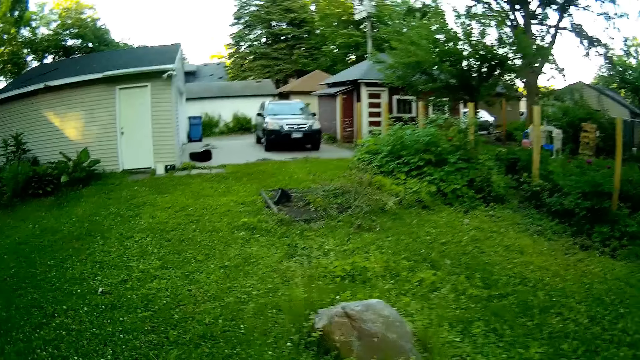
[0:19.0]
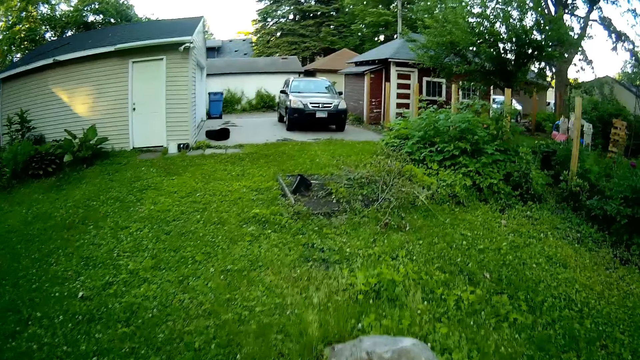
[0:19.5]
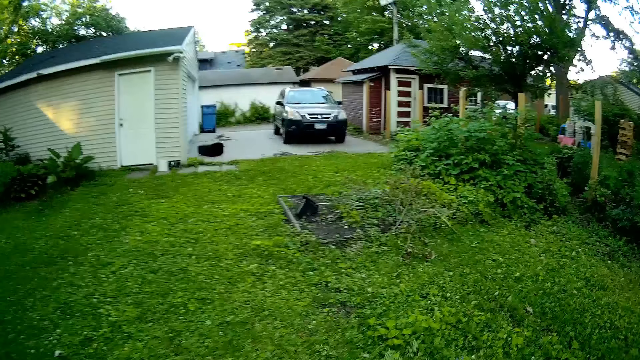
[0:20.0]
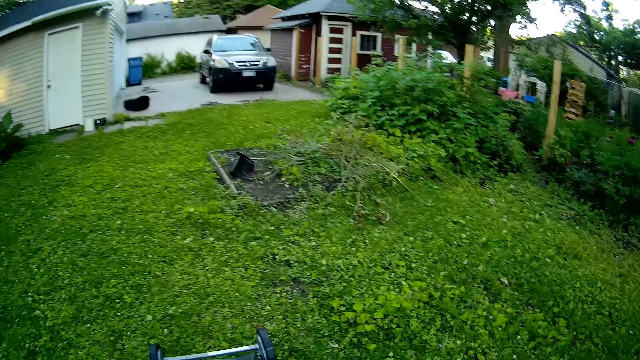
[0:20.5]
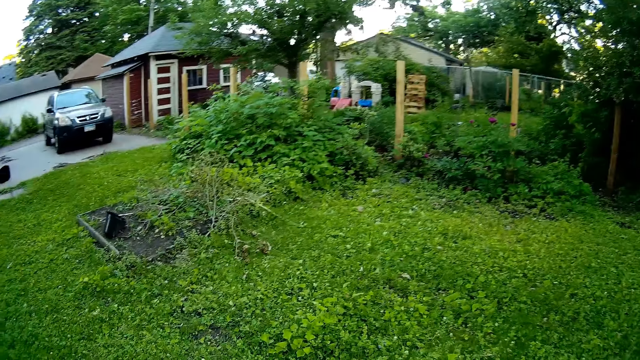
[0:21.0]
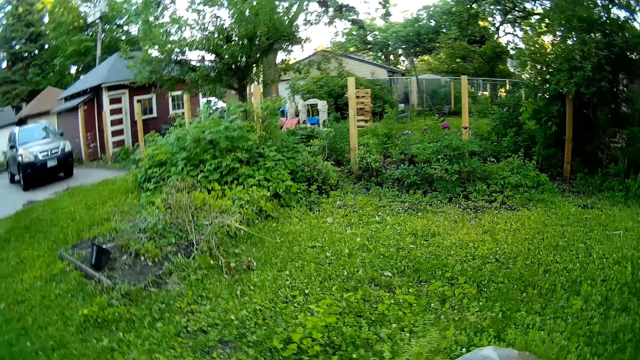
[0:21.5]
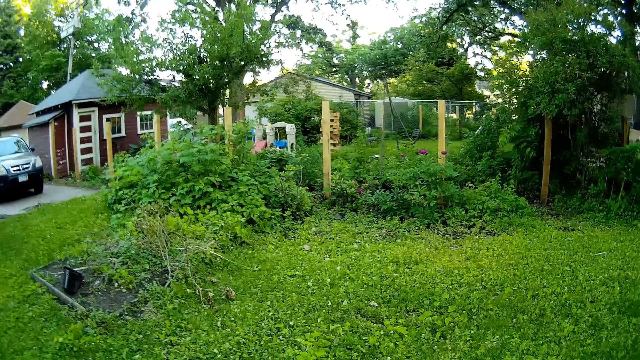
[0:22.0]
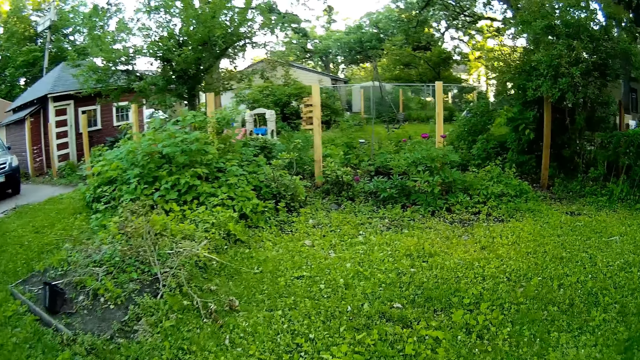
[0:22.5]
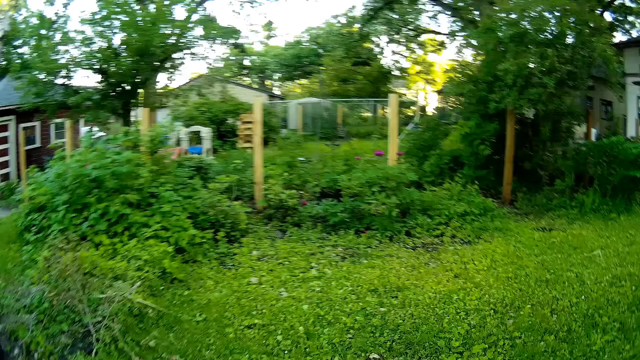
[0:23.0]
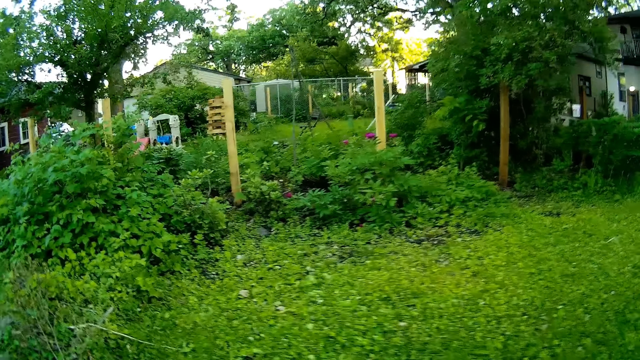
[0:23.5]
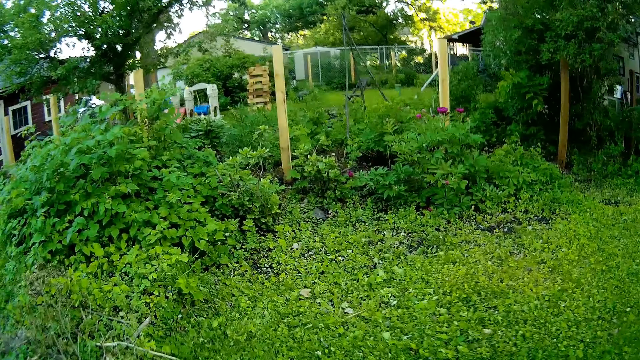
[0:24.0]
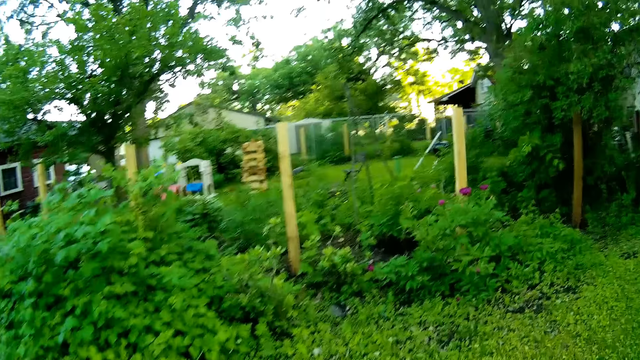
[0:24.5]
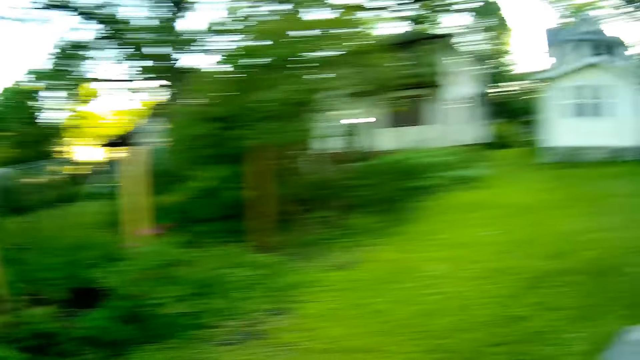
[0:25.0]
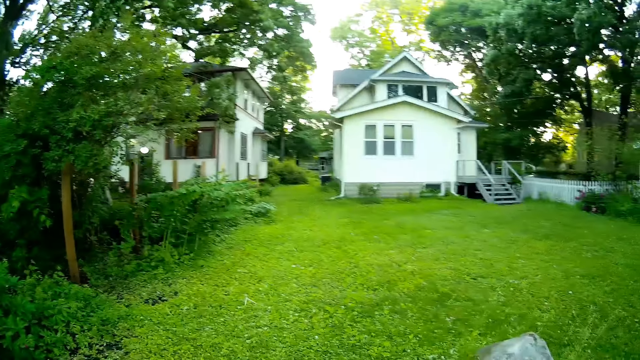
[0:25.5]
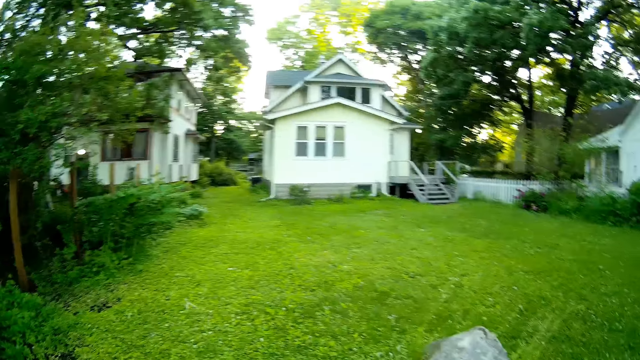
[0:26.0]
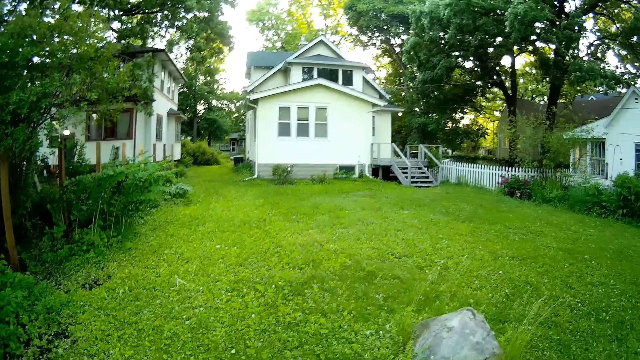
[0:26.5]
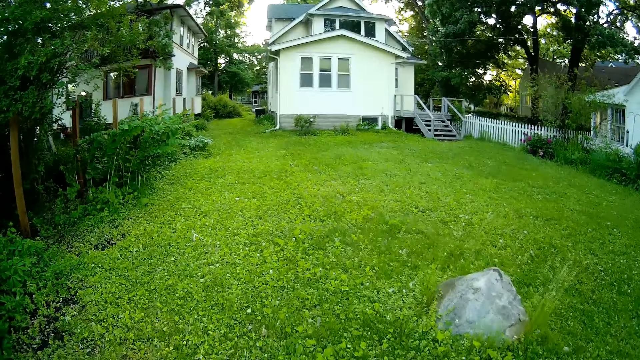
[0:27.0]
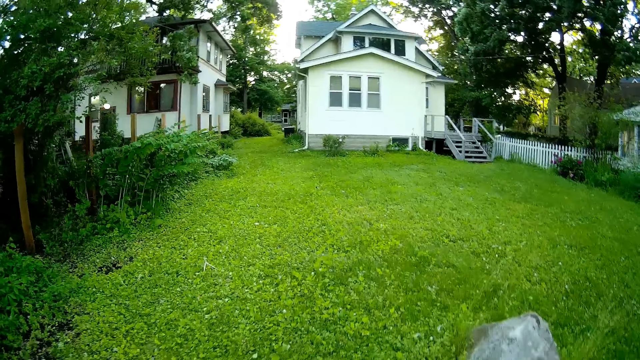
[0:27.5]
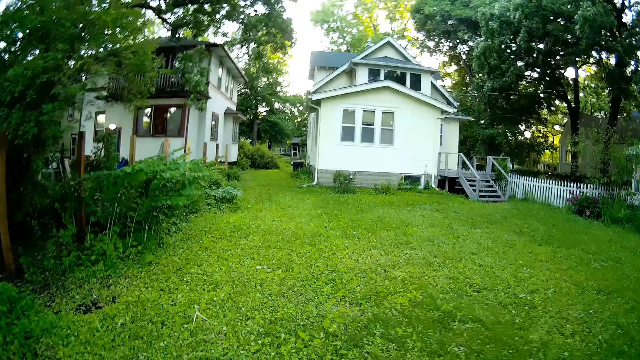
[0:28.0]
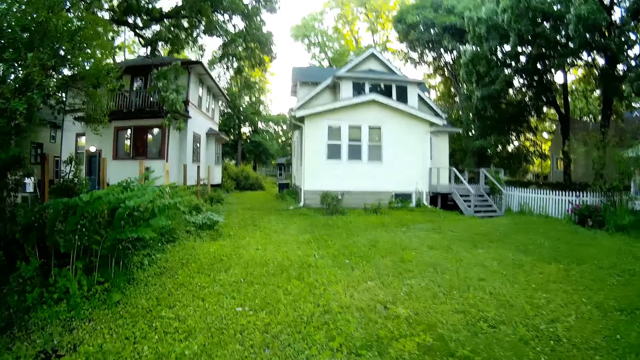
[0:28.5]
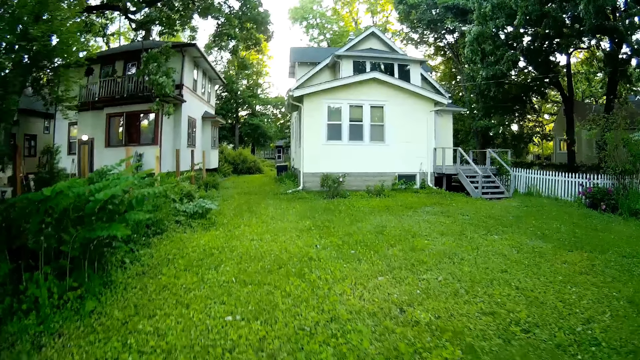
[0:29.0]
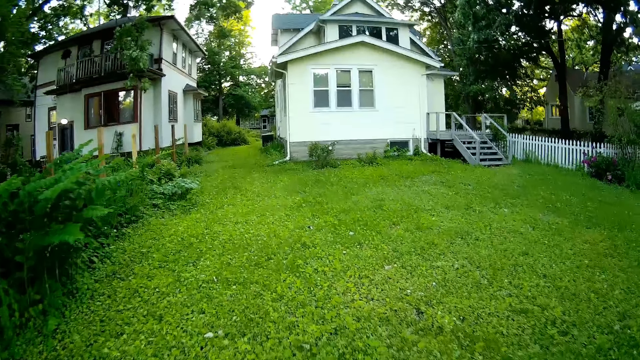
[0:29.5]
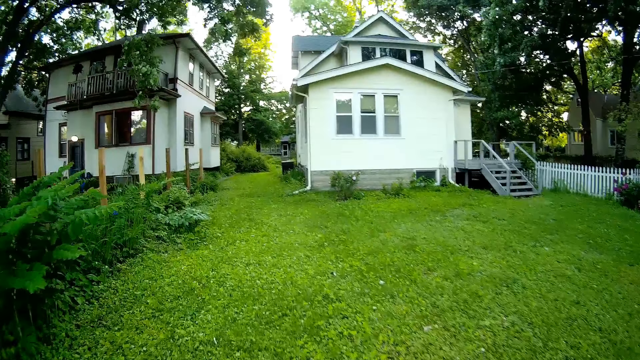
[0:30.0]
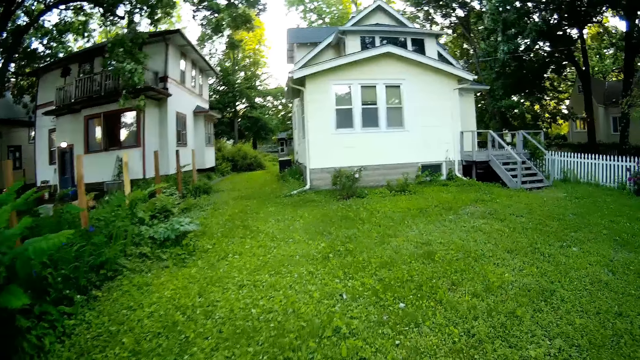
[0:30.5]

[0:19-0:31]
The camera wearer looks around the yard.

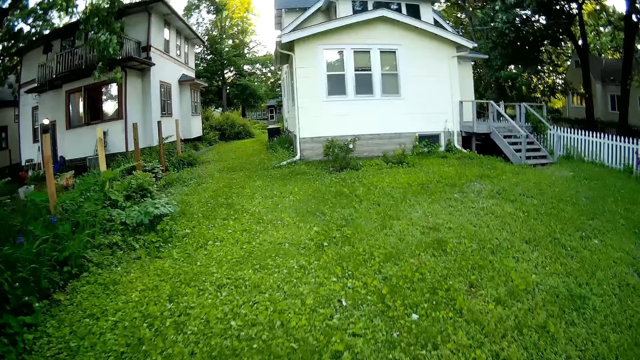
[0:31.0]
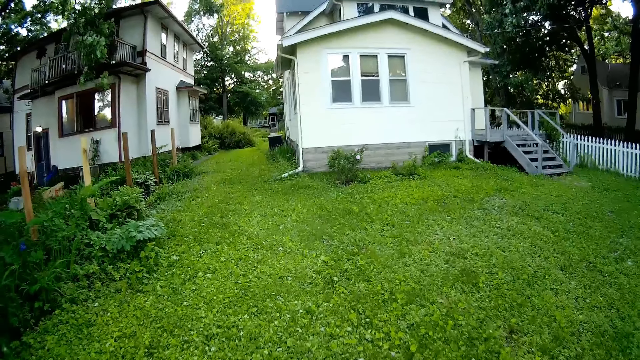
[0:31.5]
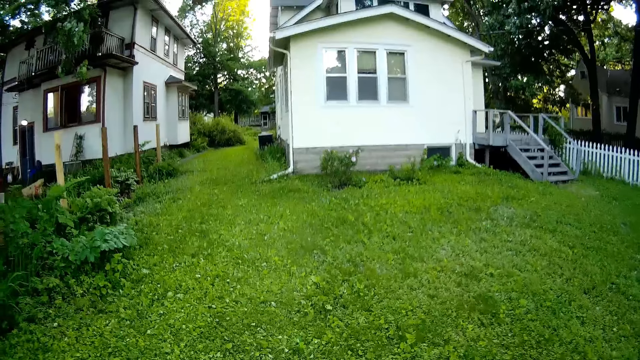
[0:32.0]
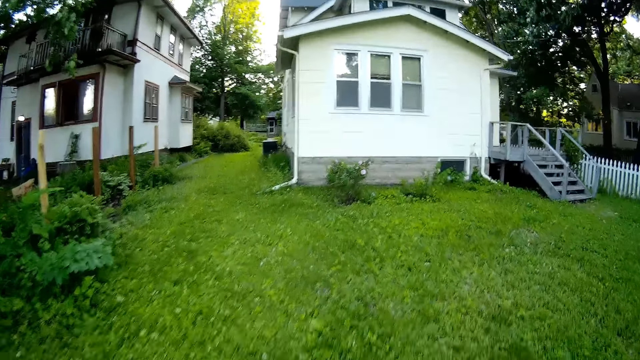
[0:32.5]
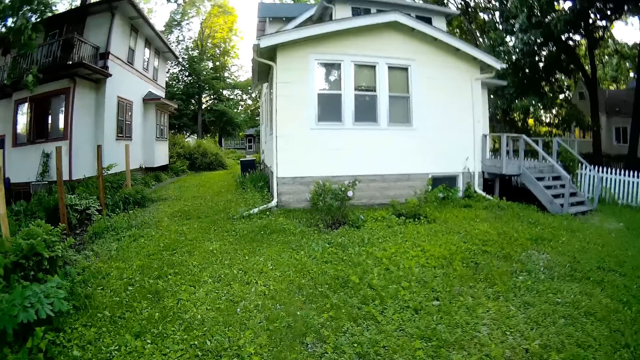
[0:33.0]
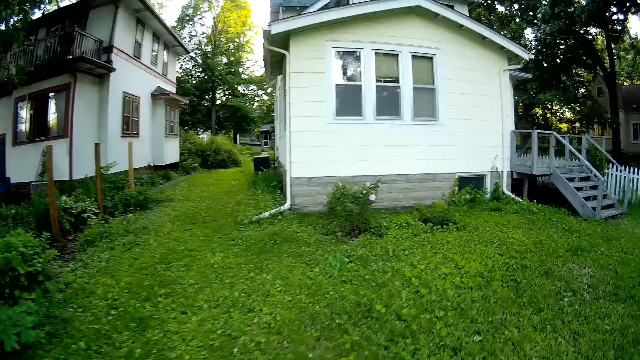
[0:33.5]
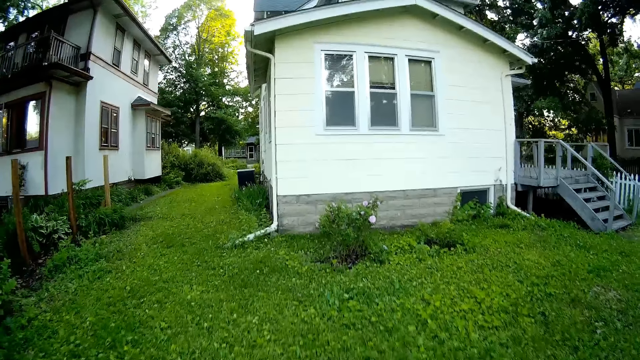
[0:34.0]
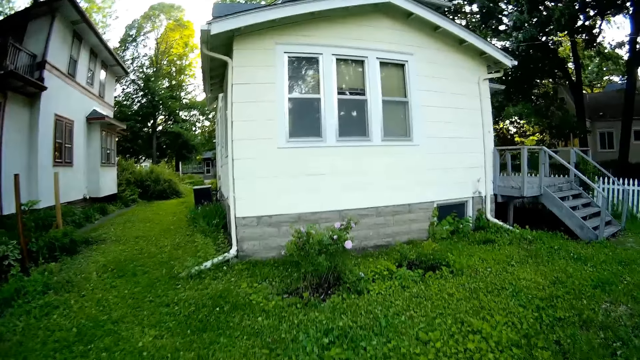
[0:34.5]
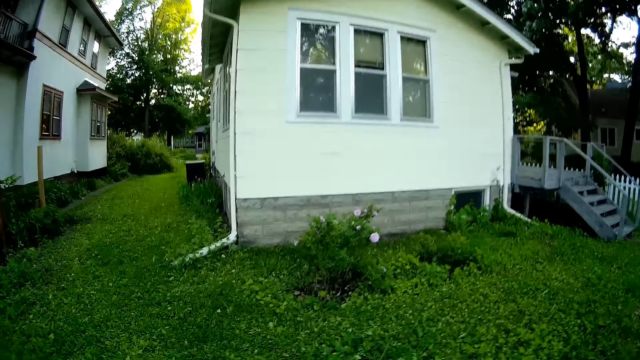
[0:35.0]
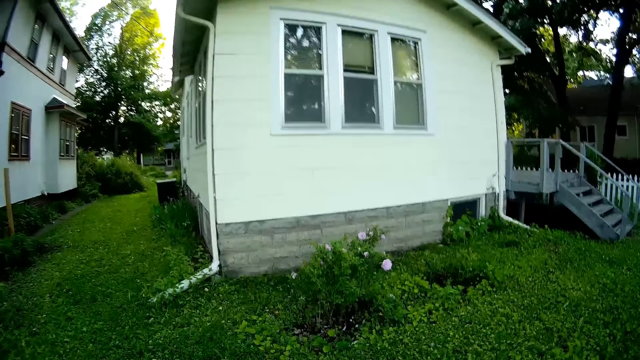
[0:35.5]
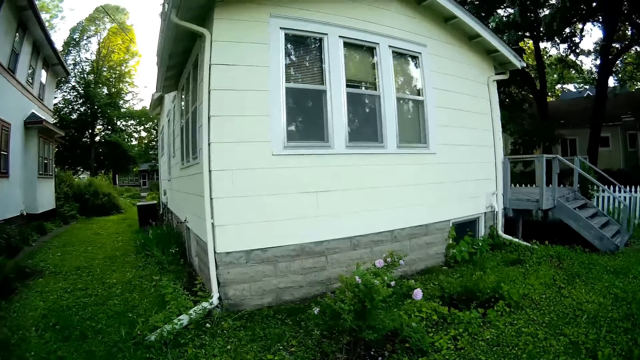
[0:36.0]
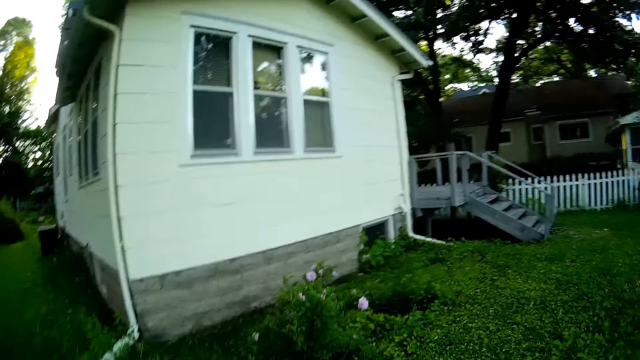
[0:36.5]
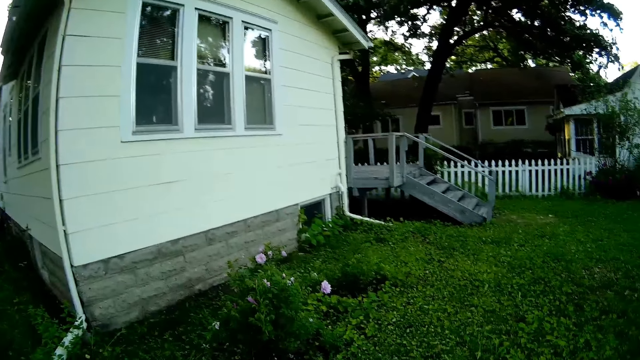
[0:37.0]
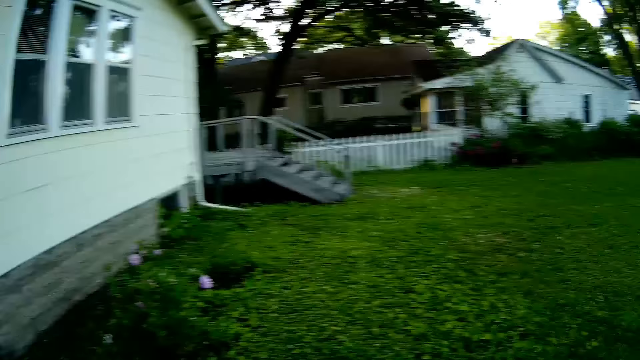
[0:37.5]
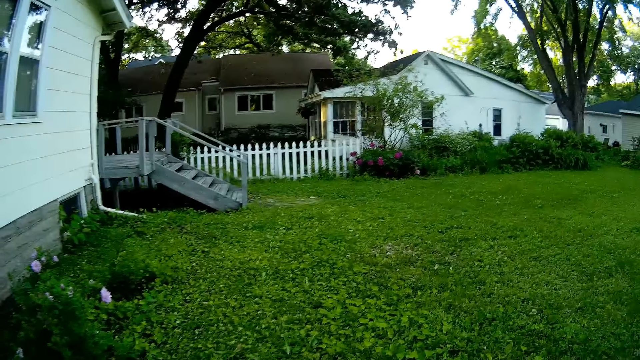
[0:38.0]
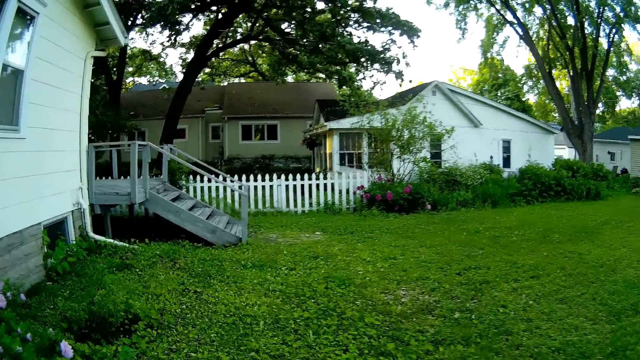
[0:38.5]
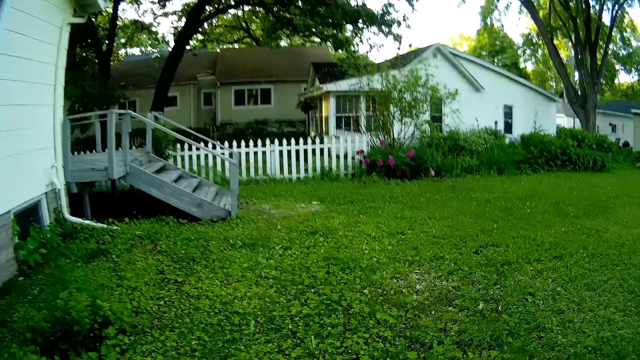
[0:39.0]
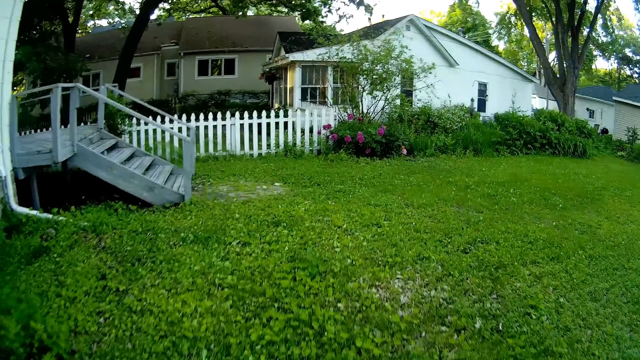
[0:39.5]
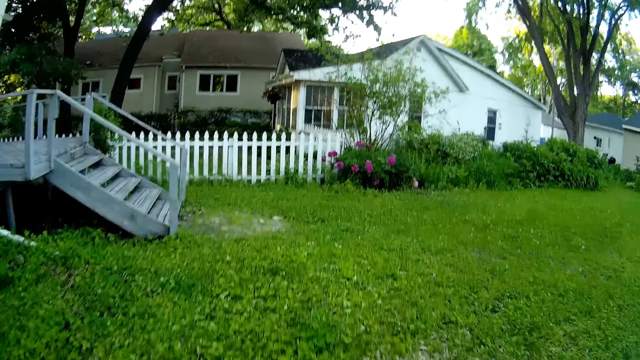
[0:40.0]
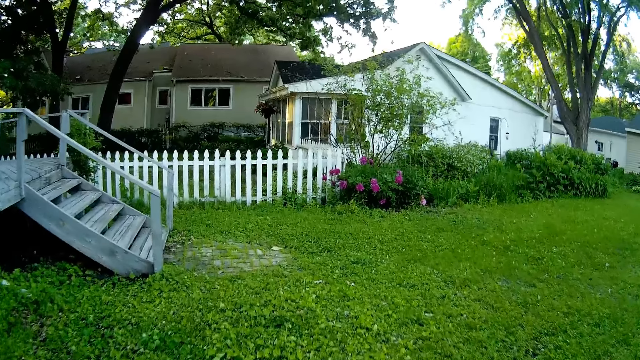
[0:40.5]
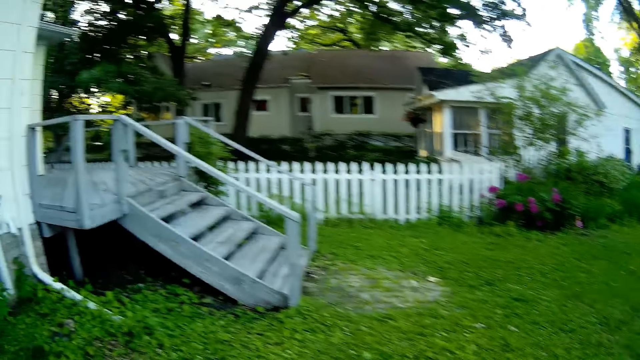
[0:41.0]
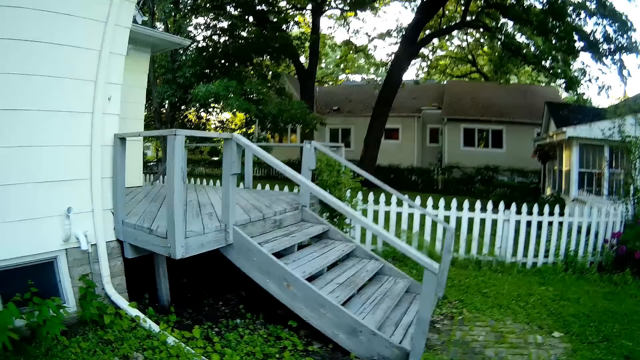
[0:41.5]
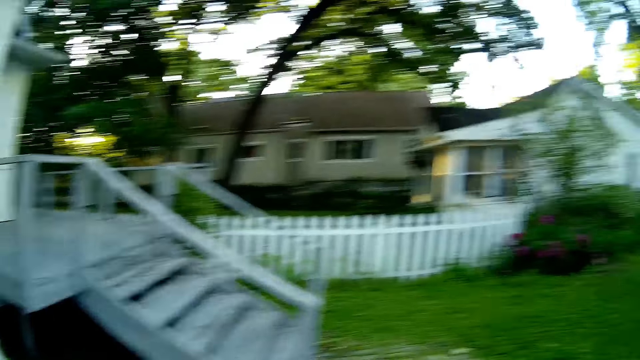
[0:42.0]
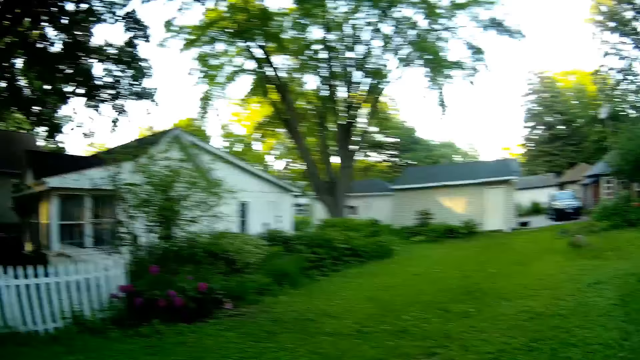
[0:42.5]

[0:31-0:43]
The camera wearer turns right. They turn around.
